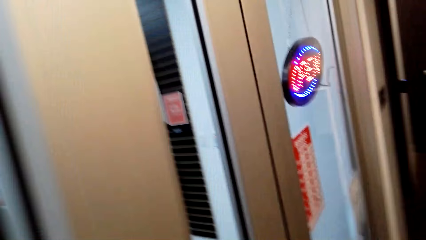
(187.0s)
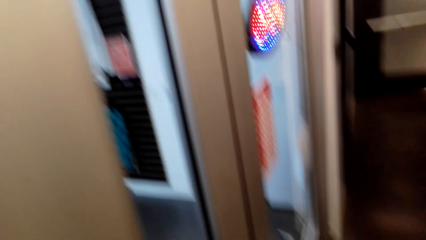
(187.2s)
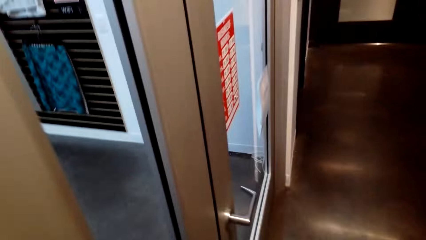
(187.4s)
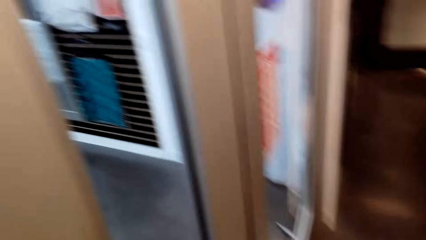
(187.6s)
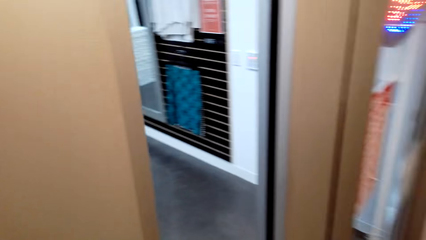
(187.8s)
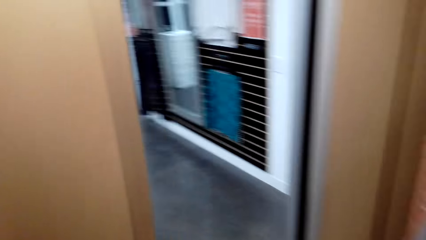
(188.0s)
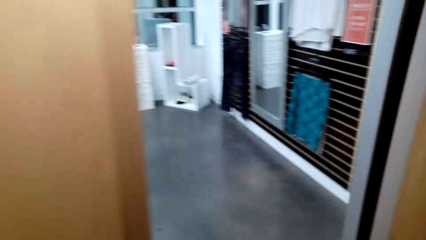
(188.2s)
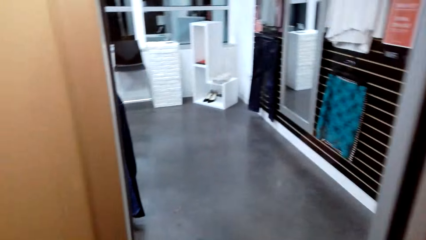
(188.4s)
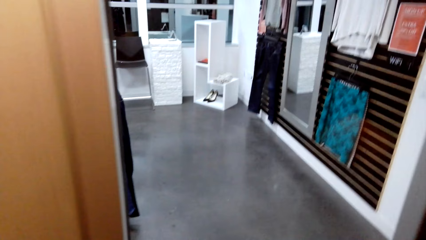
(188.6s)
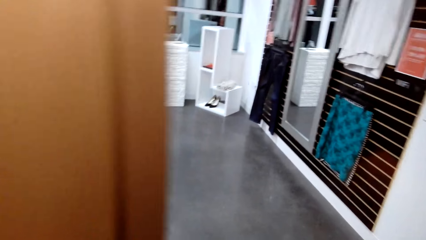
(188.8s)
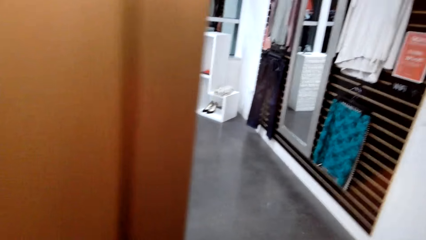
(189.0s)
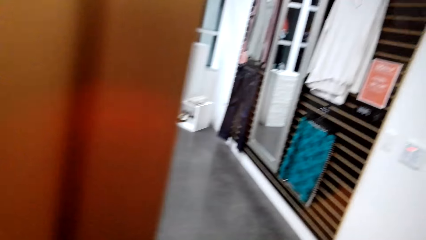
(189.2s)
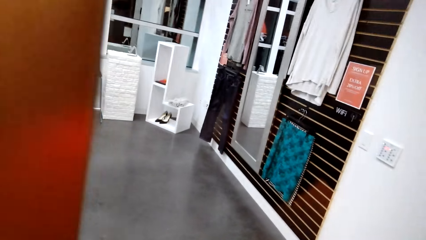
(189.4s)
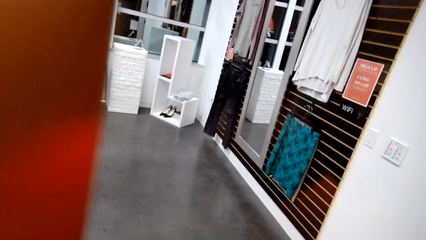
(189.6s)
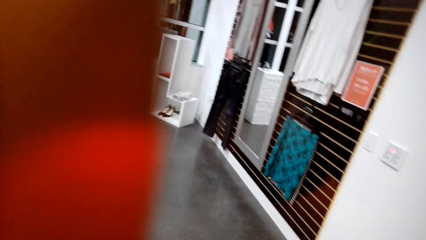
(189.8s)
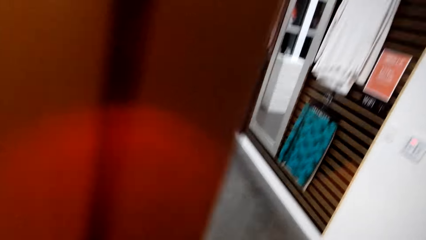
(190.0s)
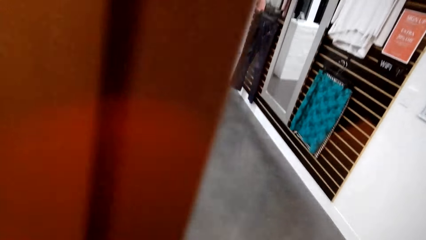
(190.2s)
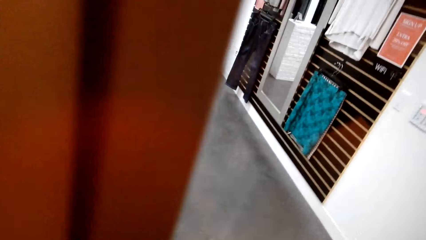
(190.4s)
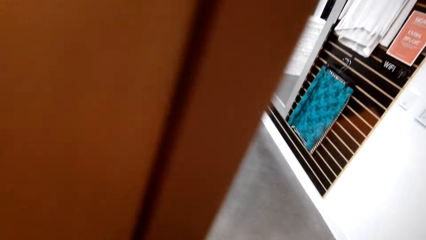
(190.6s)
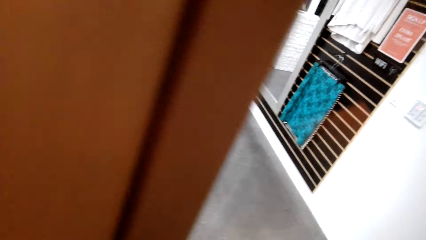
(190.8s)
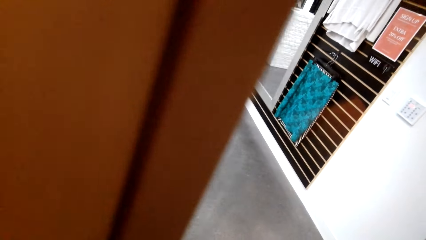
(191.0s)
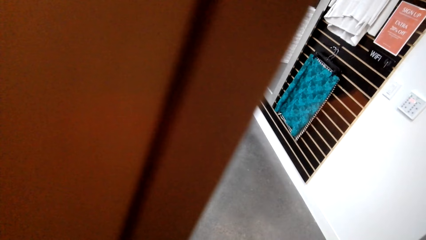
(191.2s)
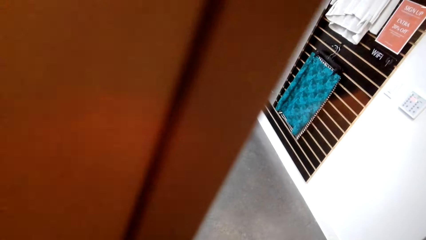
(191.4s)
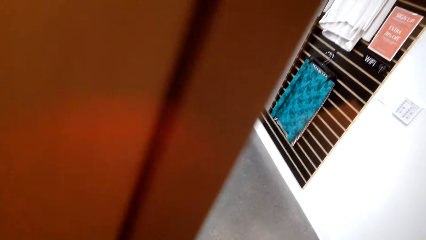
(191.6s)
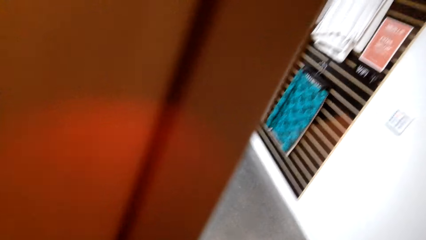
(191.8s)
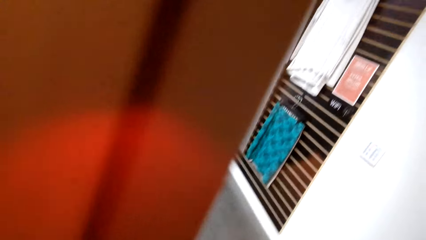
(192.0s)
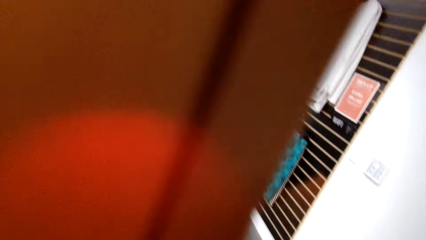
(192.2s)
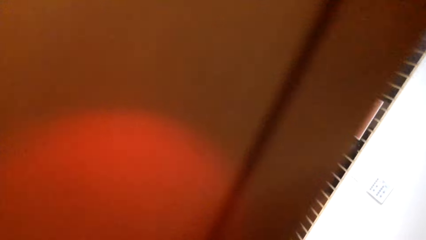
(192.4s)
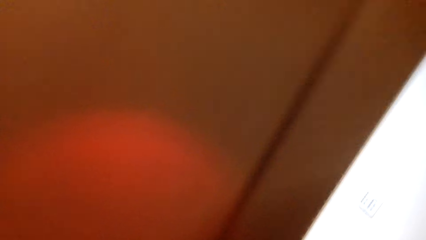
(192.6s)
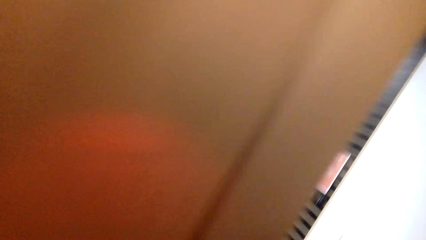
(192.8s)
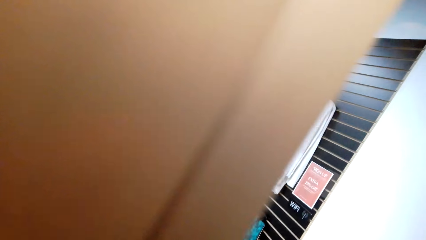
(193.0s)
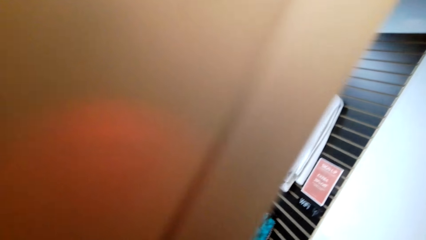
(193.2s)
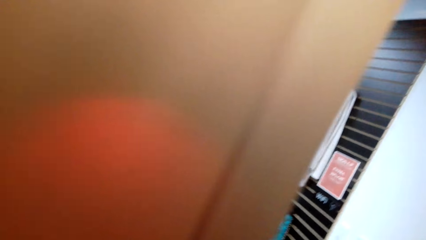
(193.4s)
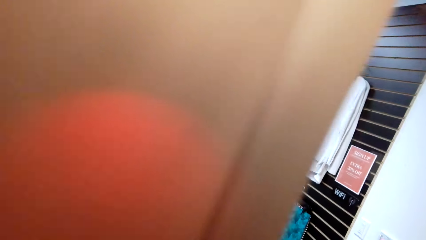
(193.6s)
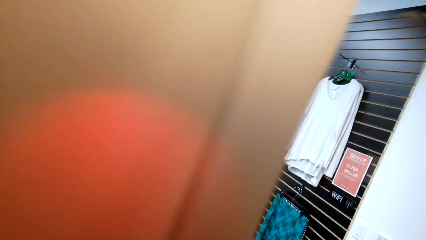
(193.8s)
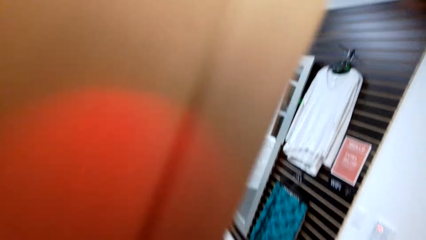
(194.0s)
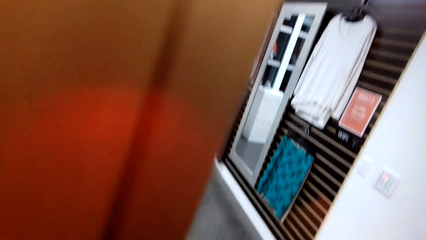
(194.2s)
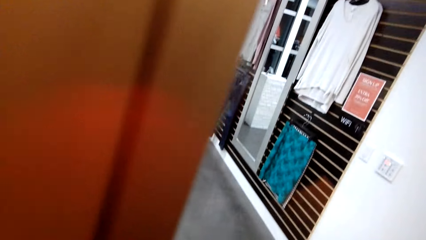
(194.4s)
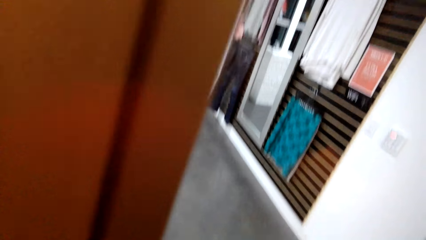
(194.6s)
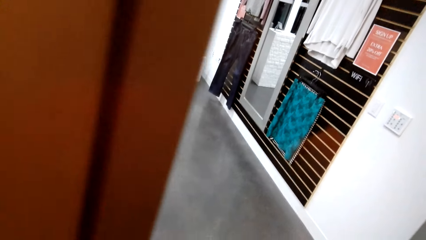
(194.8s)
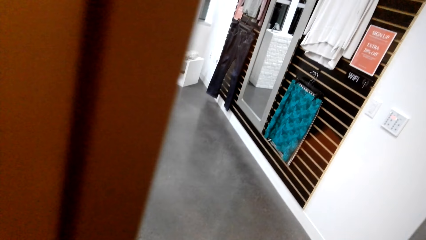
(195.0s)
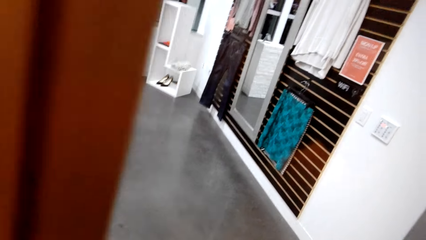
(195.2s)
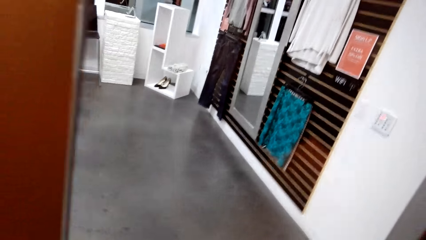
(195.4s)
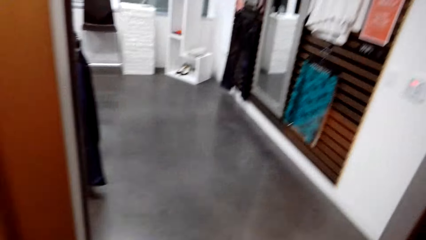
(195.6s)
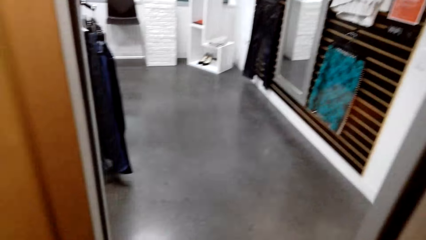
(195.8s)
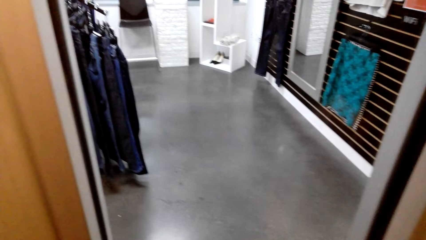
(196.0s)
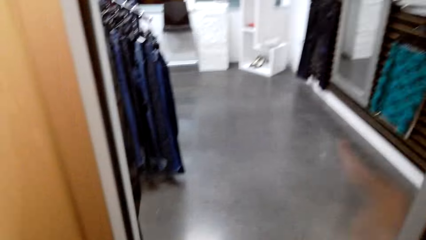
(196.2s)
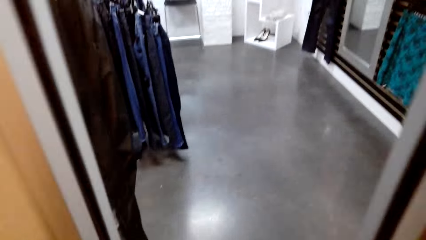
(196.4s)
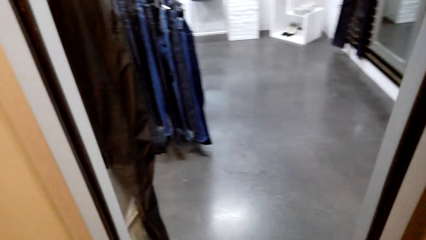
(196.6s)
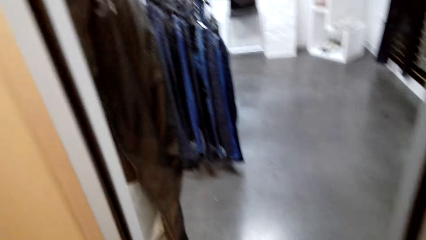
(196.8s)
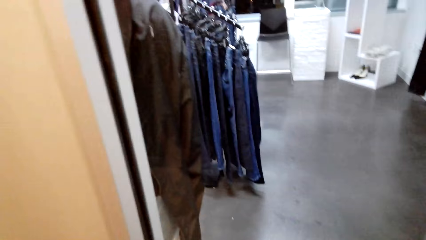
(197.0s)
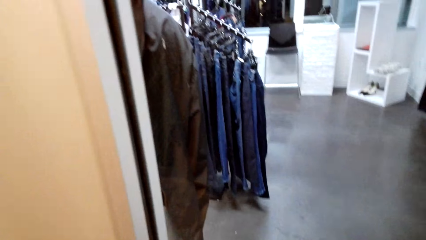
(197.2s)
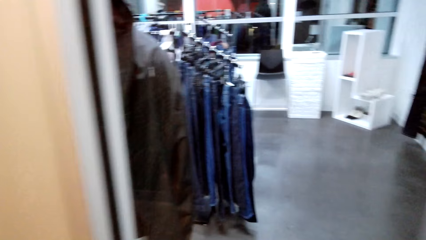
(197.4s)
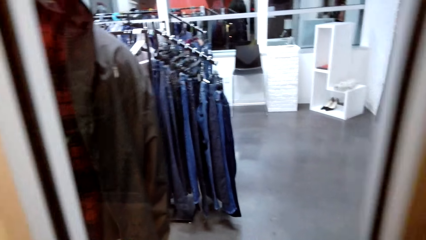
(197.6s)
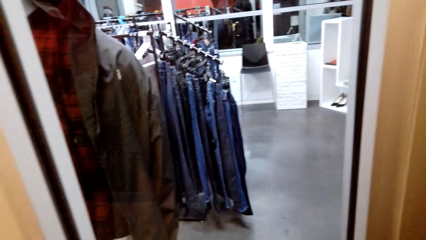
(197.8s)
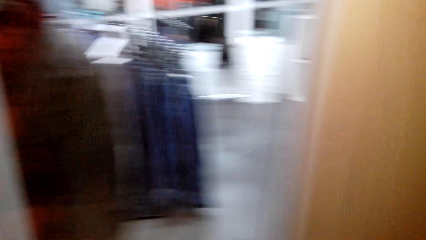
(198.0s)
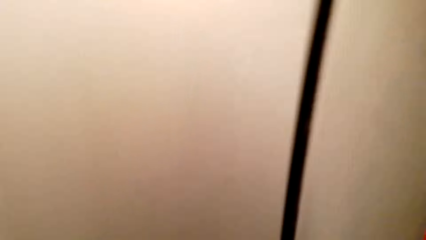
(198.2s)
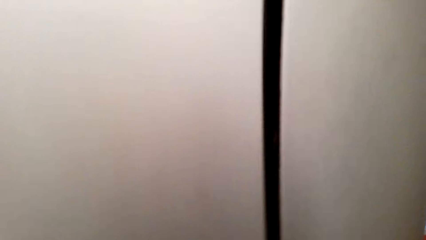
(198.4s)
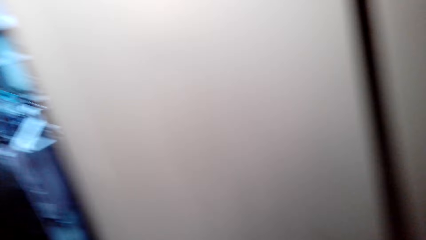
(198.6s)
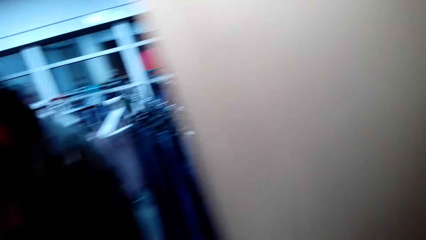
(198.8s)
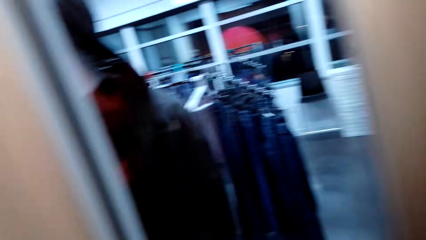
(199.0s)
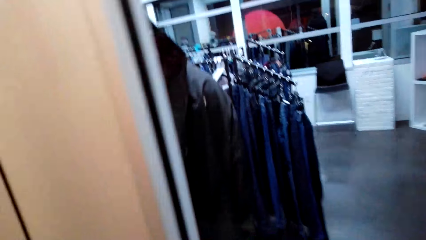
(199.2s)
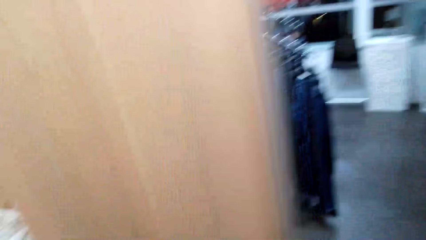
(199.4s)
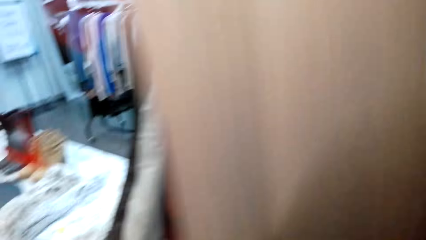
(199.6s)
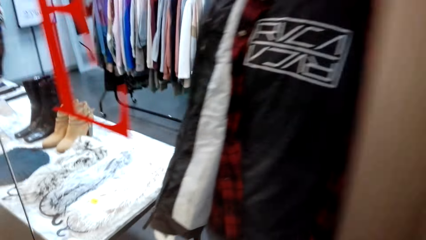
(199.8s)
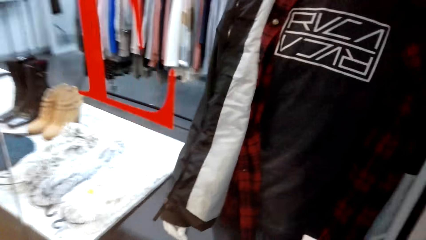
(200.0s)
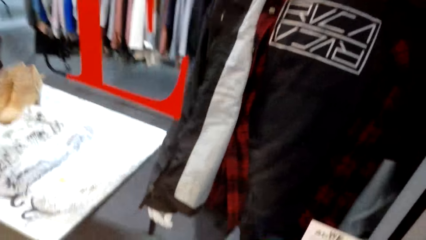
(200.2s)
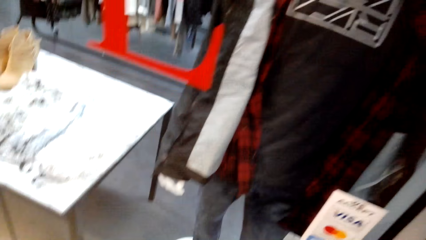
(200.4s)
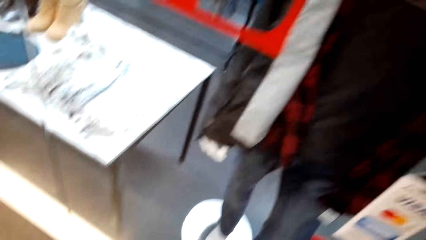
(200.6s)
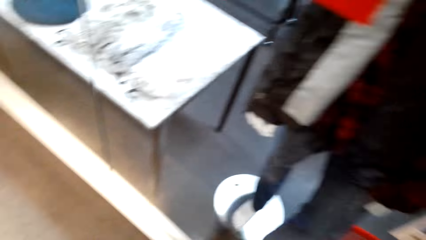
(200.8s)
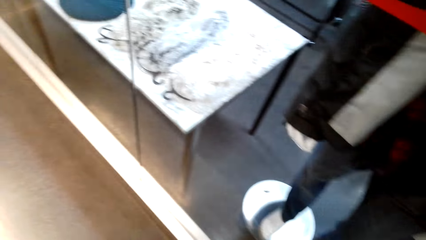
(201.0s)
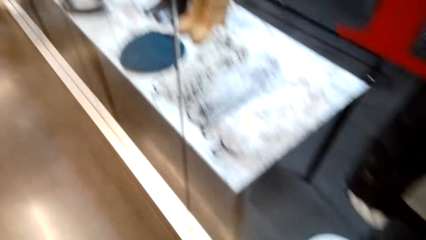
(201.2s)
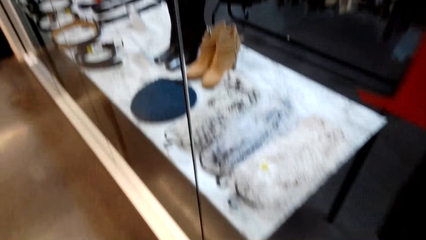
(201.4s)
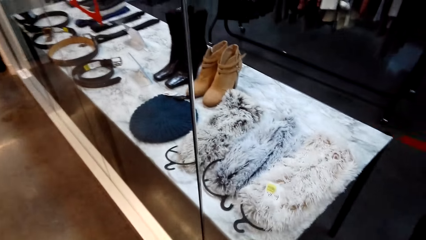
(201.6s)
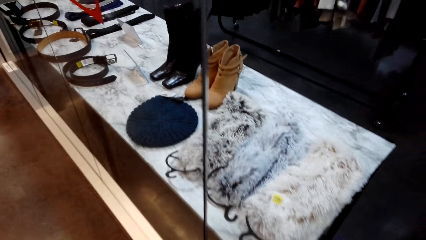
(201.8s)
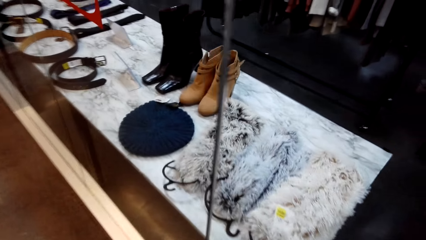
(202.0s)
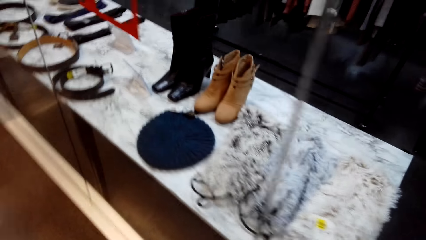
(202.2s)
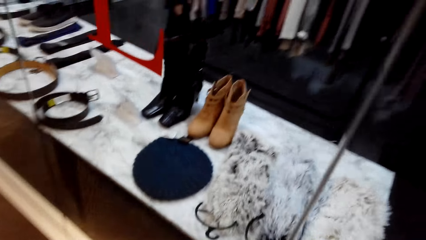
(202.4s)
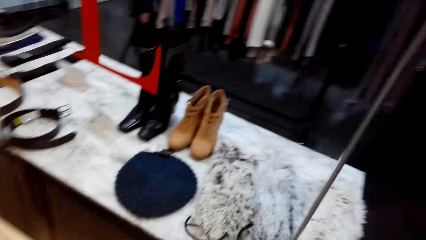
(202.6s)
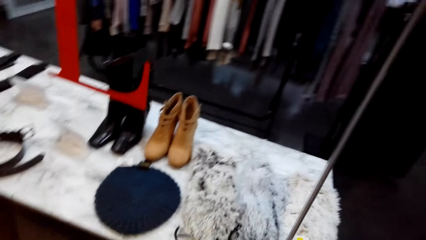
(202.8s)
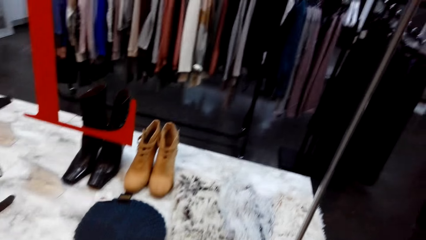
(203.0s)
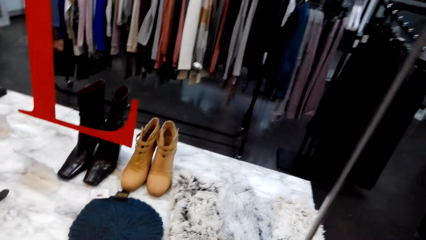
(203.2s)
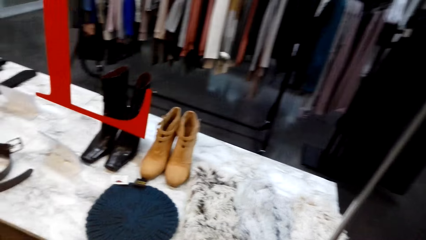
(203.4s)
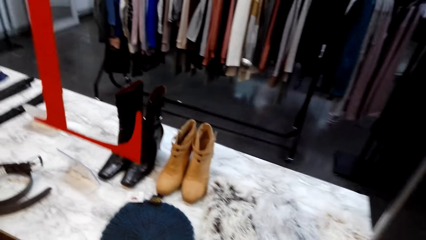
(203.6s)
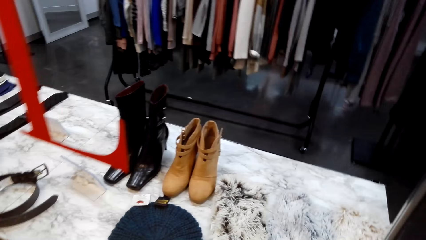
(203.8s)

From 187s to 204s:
The camera wearer looks through the glass. They move around. They look at the display.
